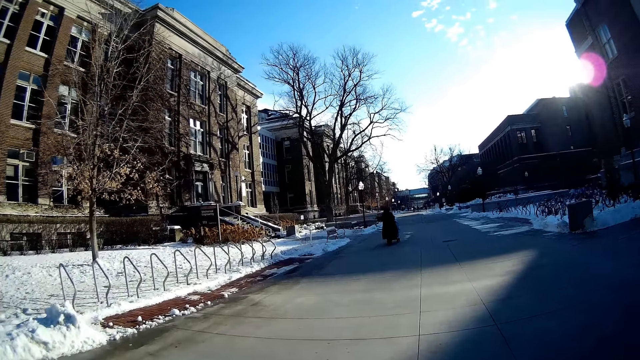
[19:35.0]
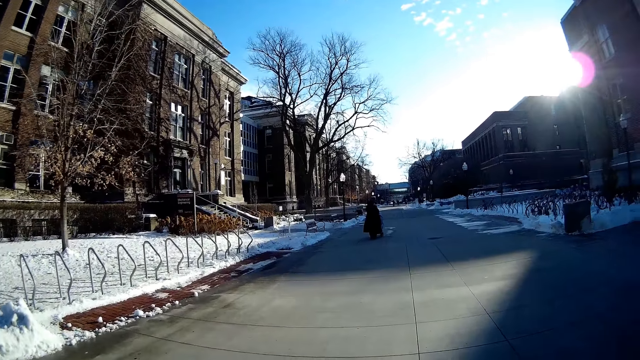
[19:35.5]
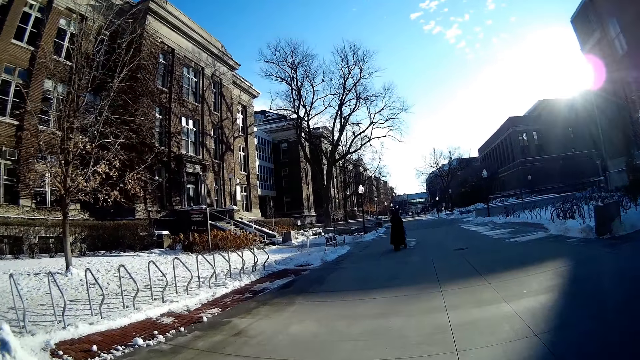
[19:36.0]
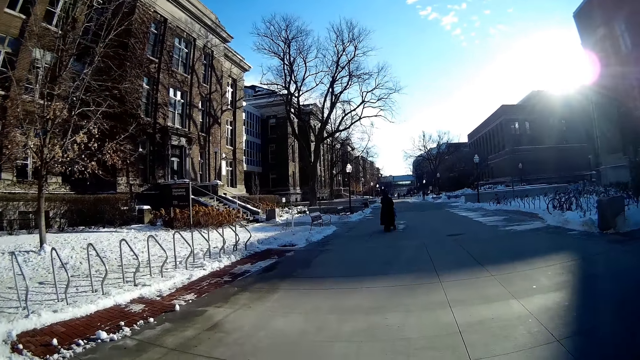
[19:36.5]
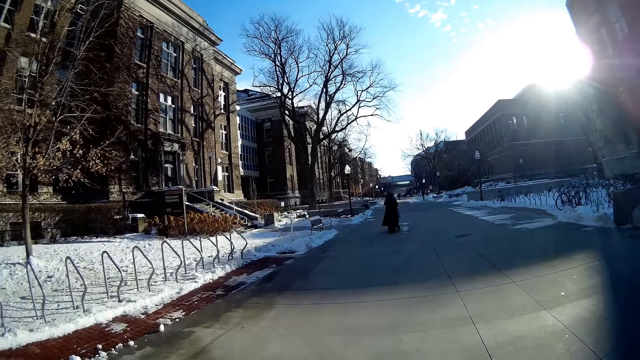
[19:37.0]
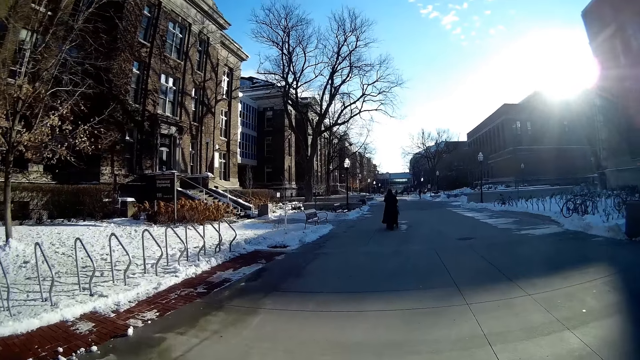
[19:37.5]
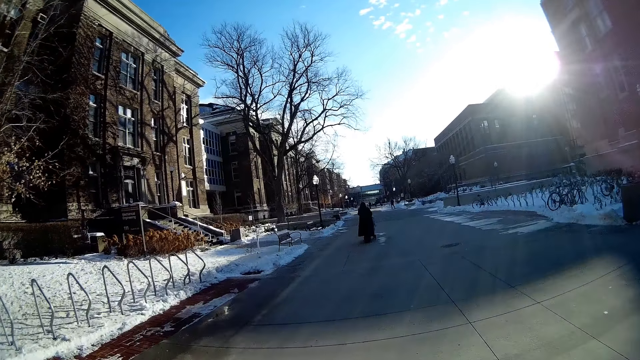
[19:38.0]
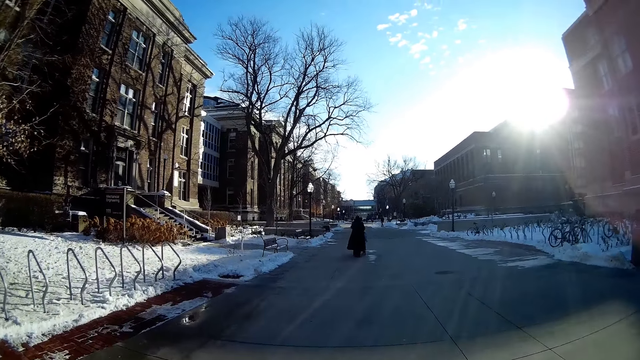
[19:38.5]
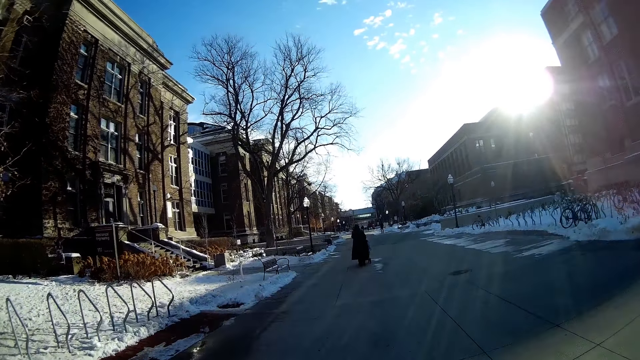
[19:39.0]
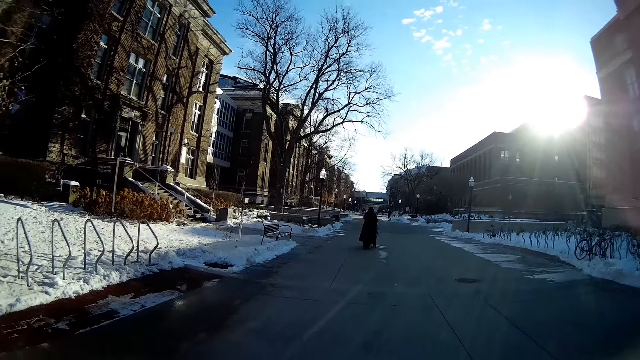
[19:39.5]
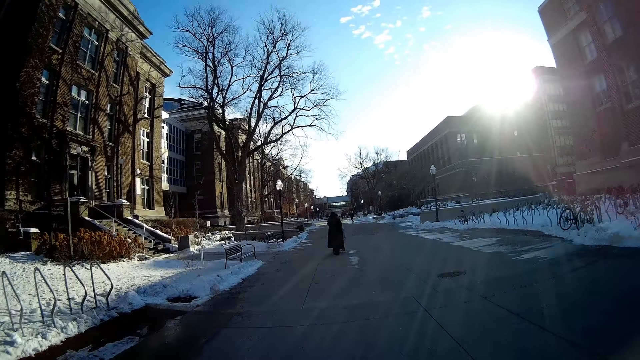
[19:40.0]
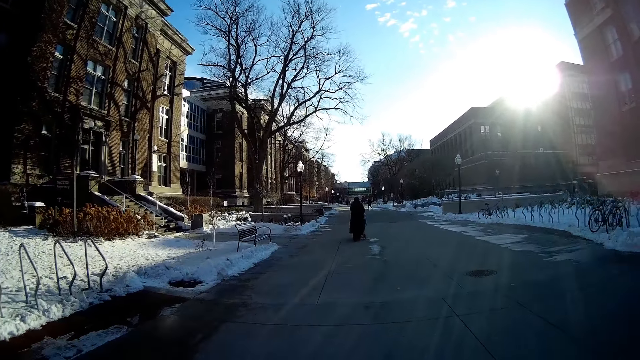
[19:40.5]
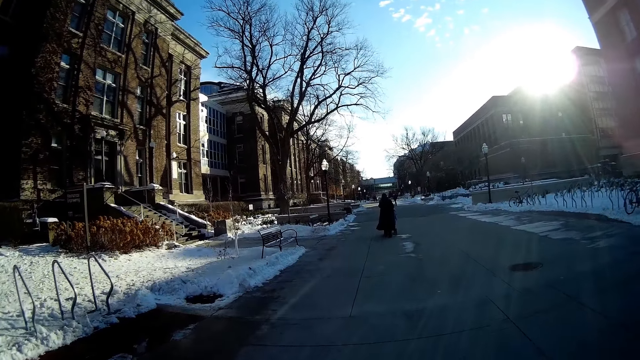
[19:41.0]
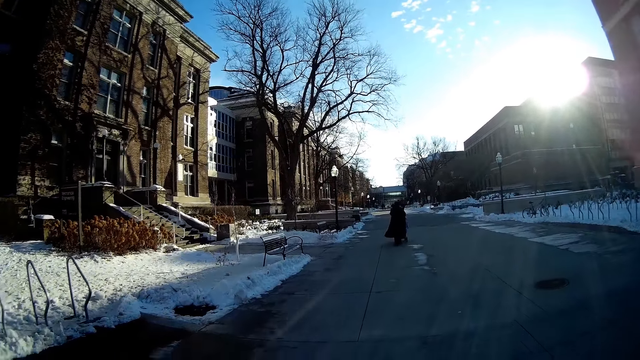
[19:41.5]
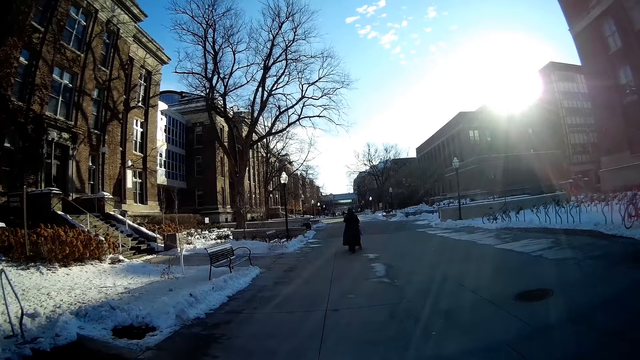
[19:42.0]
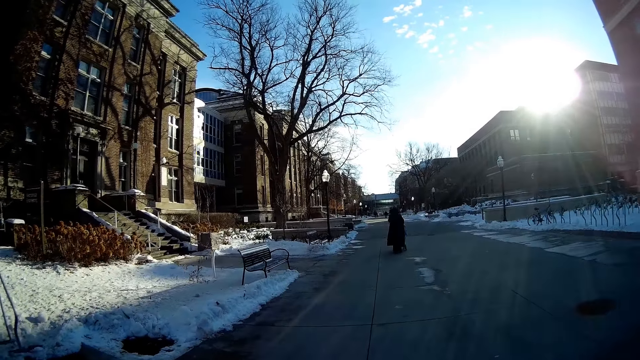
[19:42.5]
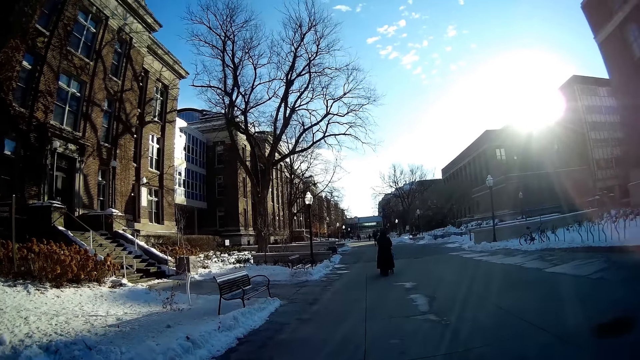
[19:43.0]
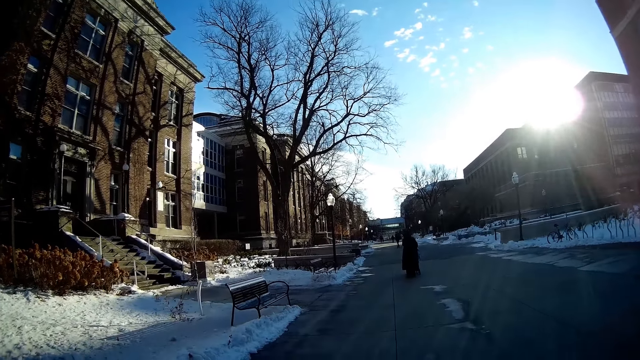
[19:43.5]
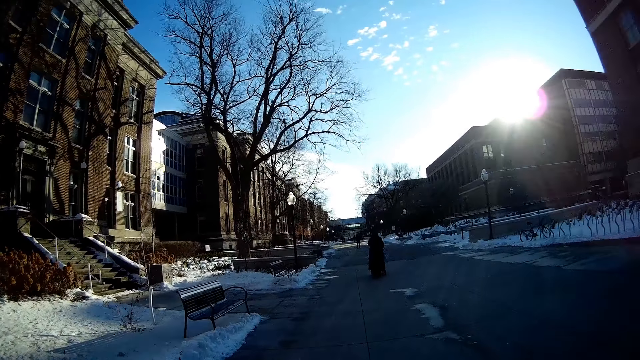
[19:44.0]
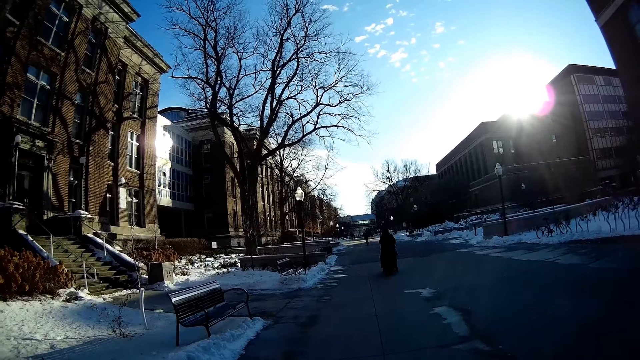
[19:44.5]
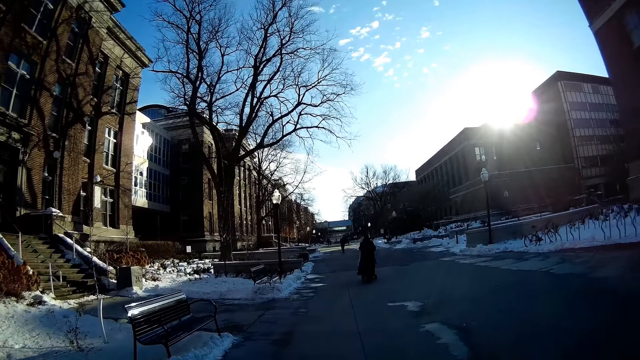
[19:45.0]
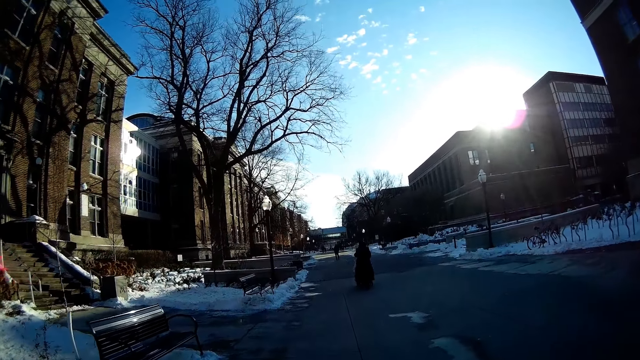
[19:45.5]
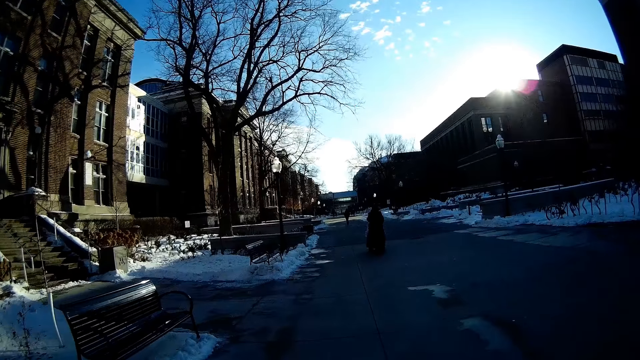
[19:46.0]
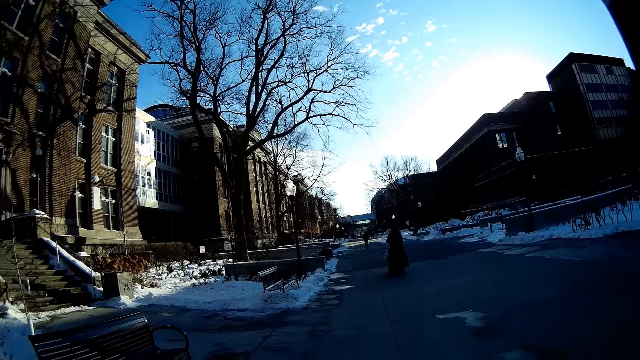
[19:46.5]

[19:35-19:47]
The camera wearer walks on the street road.

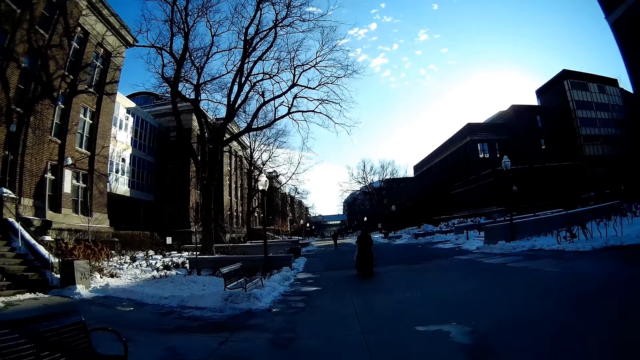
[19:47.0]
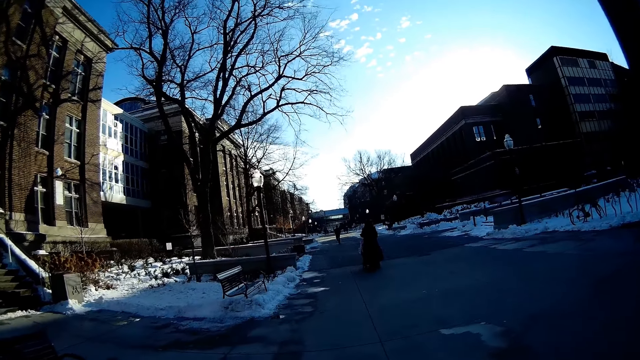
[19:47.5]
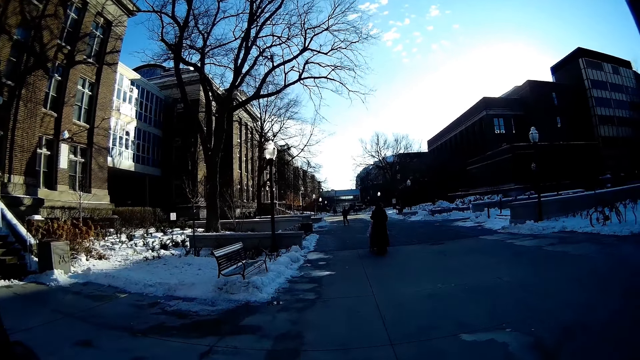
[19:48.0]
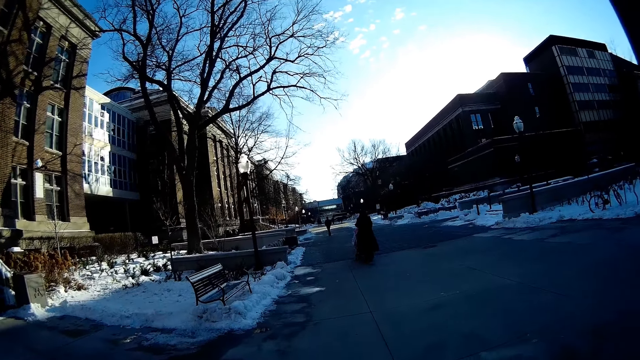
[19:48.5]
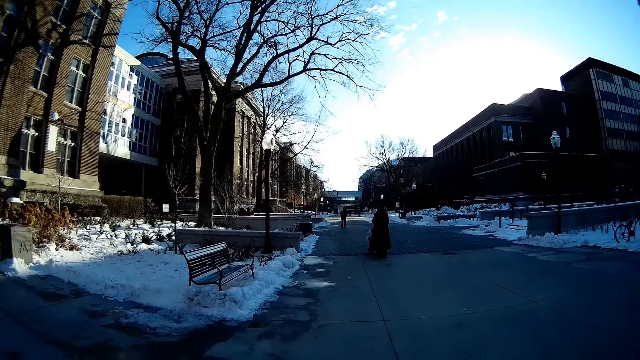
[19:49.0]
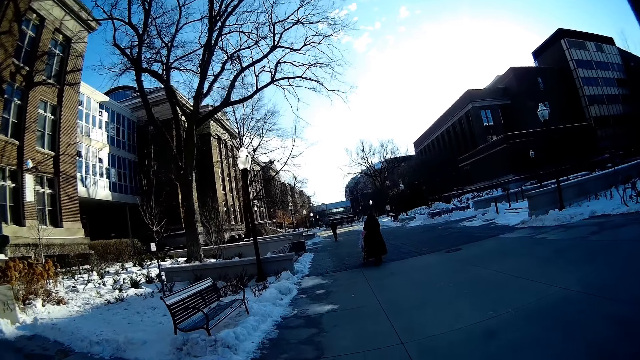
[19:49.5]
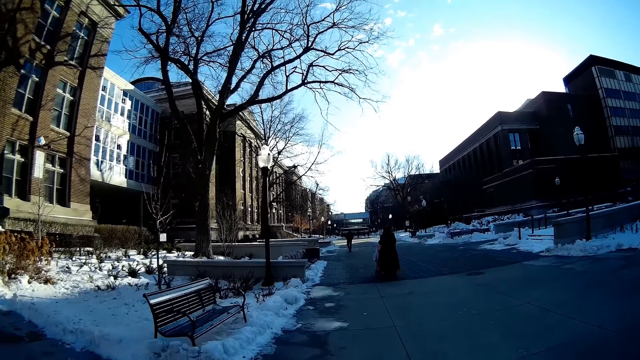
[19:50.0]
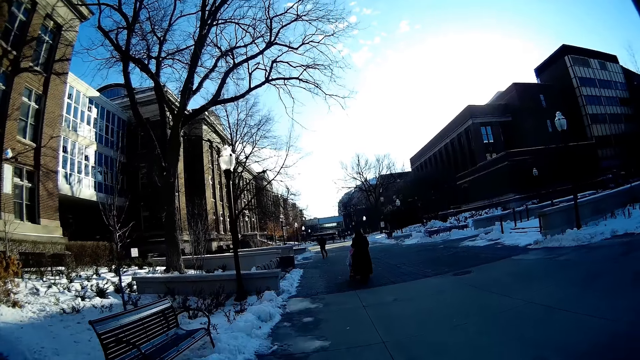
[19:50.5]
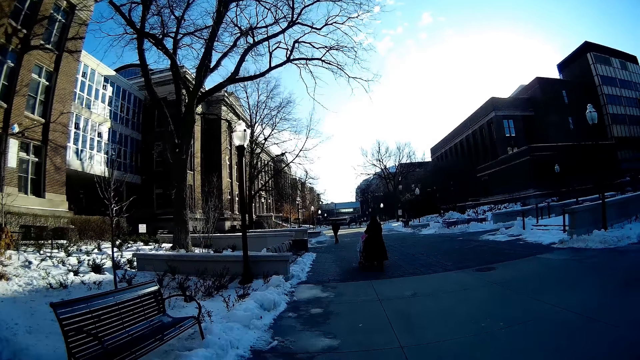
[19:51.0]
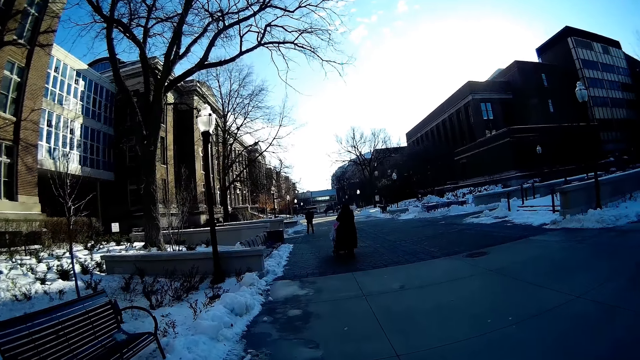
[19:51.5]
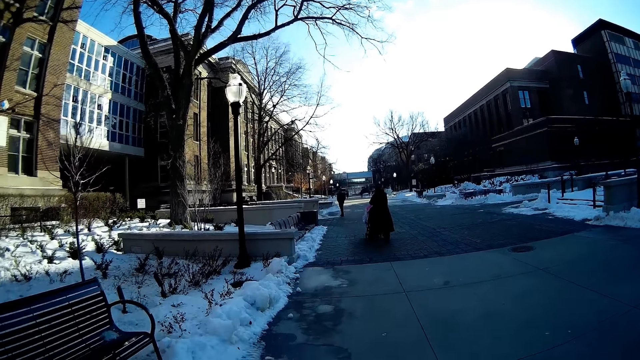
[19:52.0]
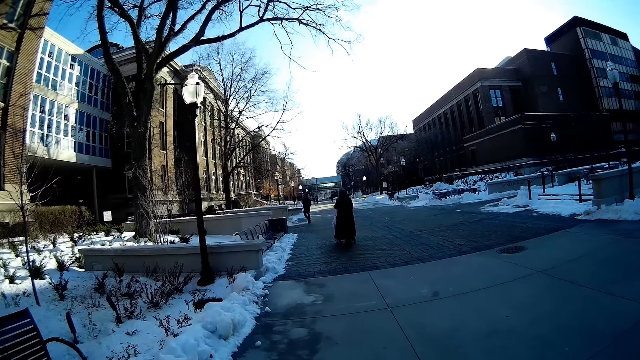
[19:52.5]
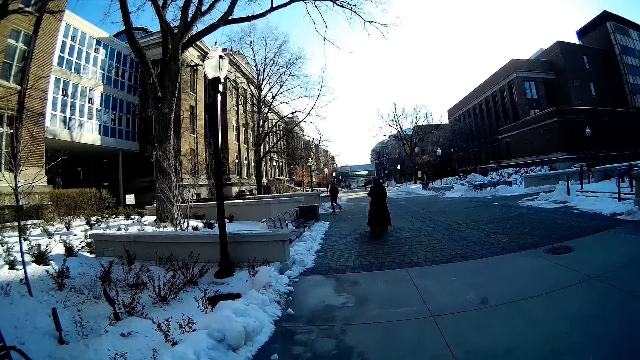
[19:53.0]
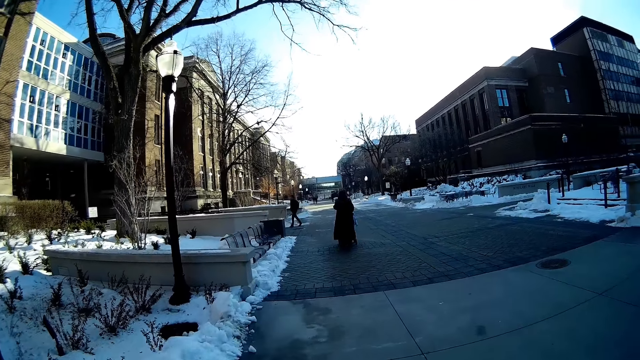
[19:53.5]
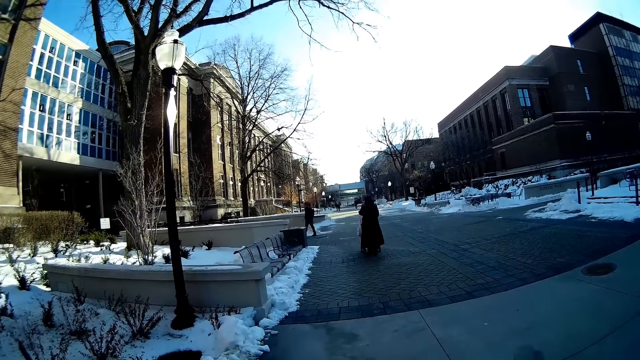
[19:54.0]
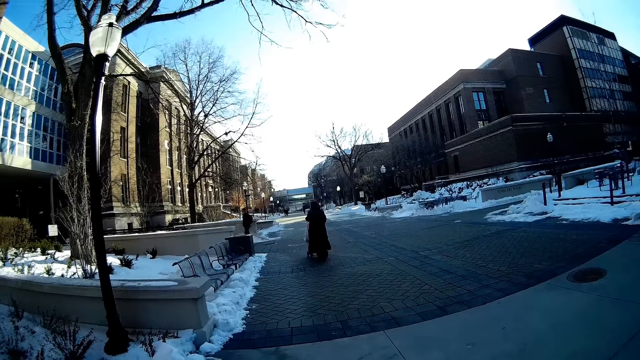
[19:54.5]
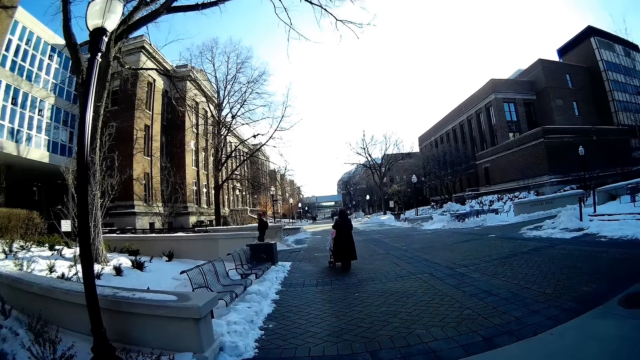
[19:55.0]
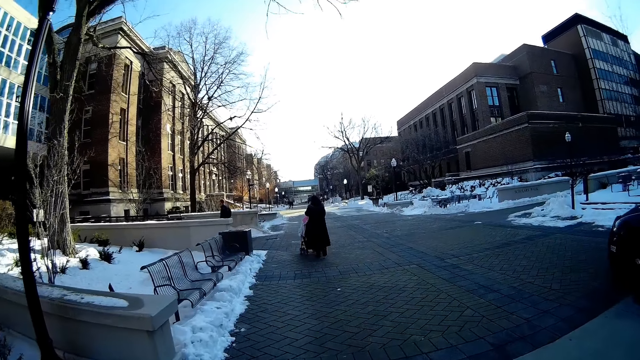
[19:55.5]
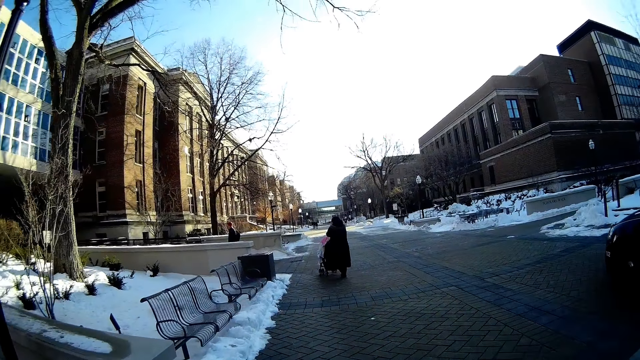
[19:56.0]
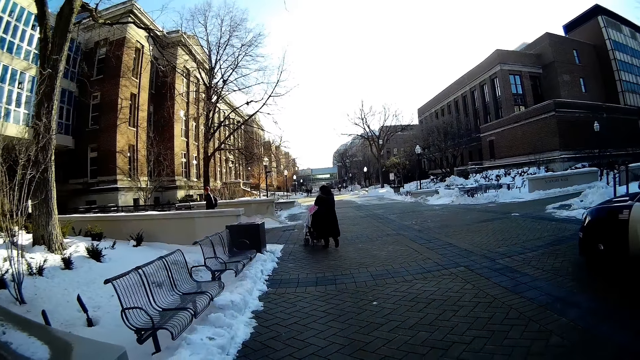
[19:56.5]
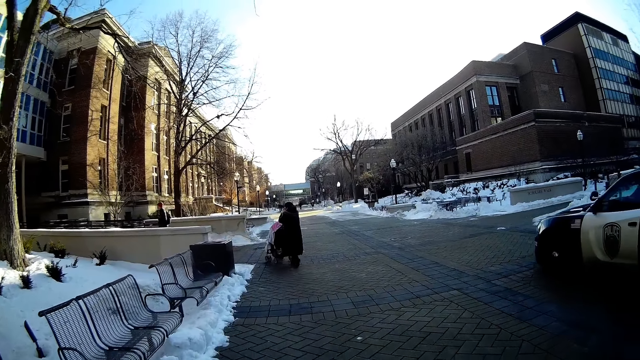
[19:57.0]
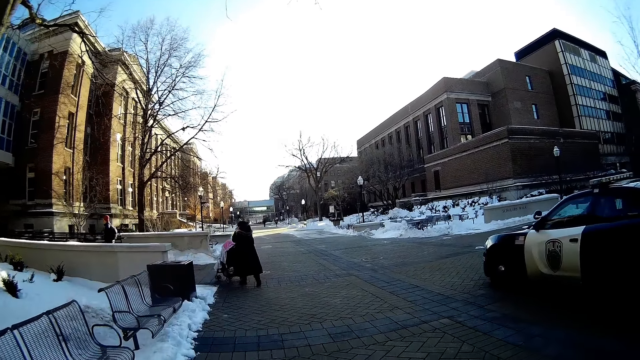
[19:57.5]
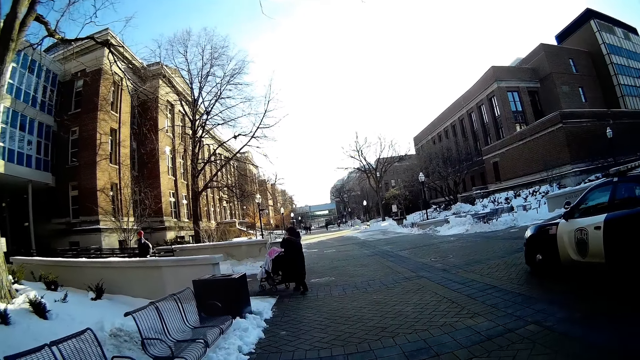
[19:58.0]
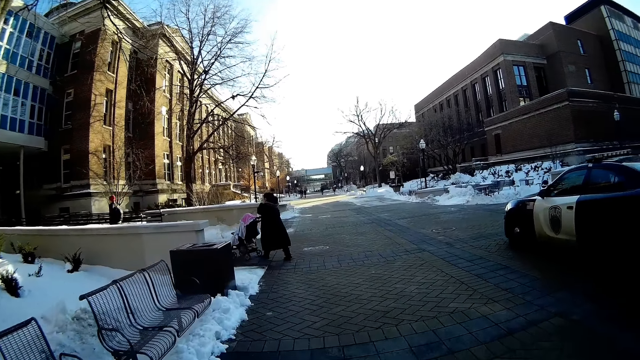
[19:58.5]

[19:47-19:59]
A car drives past the camera wearer. The woman with a baby carrier walks to the left.
